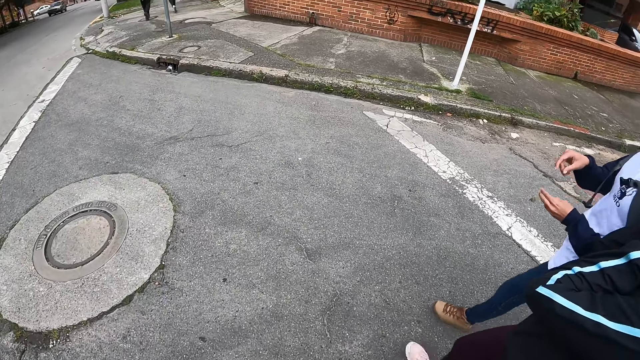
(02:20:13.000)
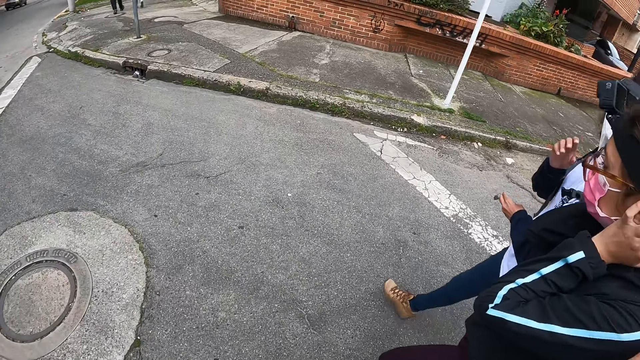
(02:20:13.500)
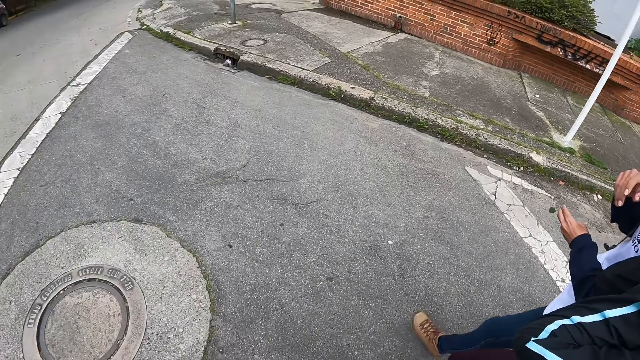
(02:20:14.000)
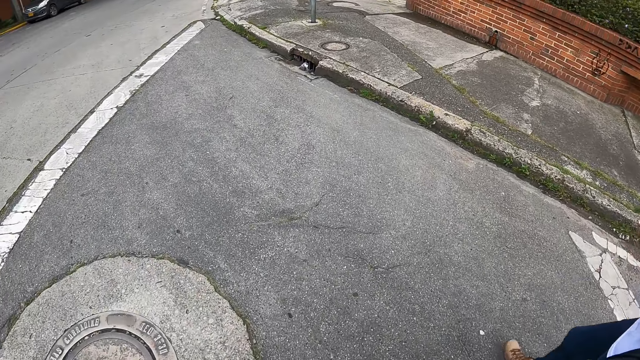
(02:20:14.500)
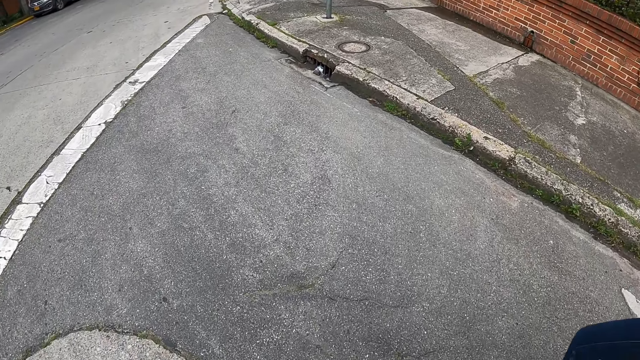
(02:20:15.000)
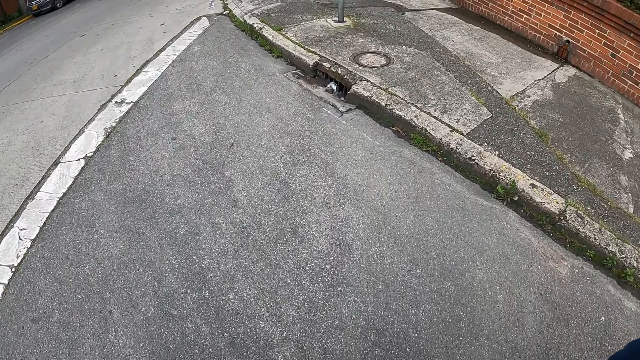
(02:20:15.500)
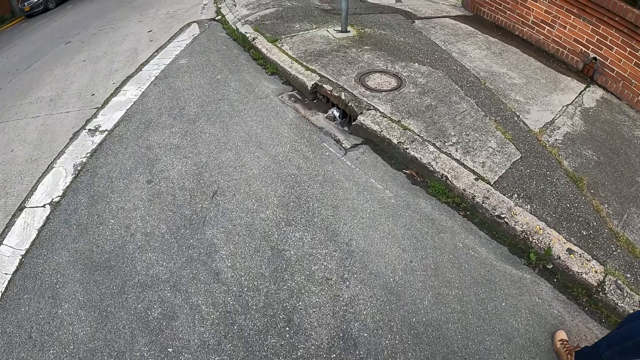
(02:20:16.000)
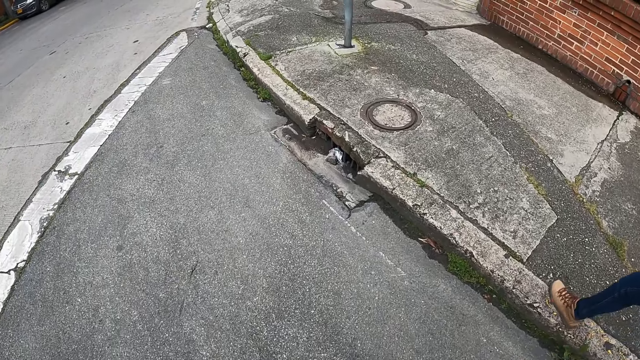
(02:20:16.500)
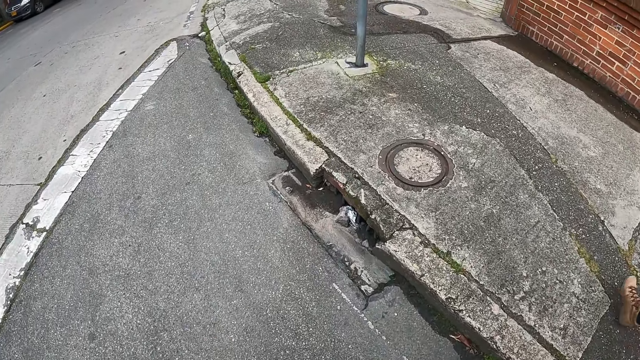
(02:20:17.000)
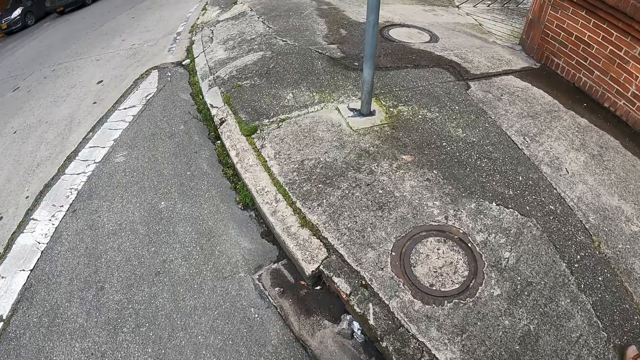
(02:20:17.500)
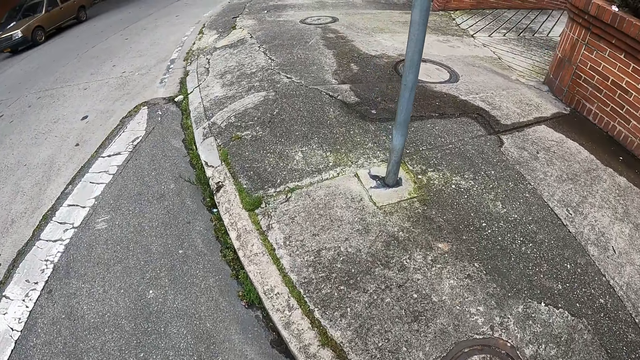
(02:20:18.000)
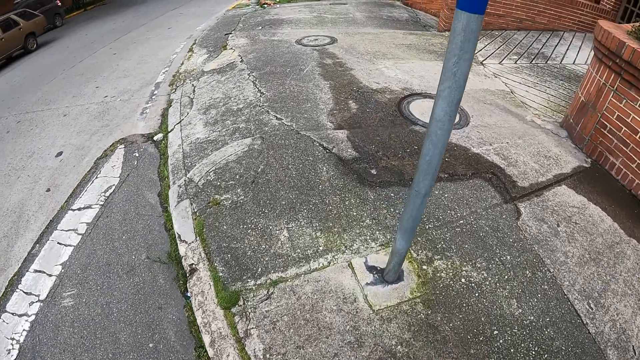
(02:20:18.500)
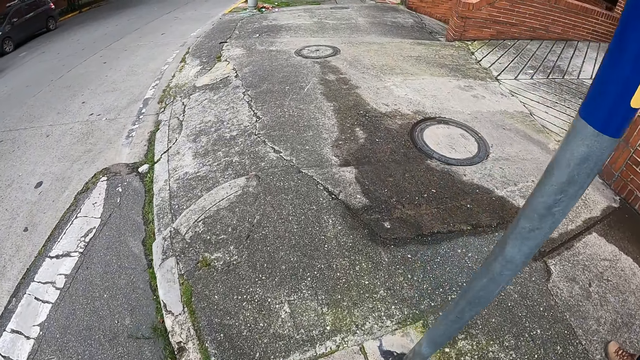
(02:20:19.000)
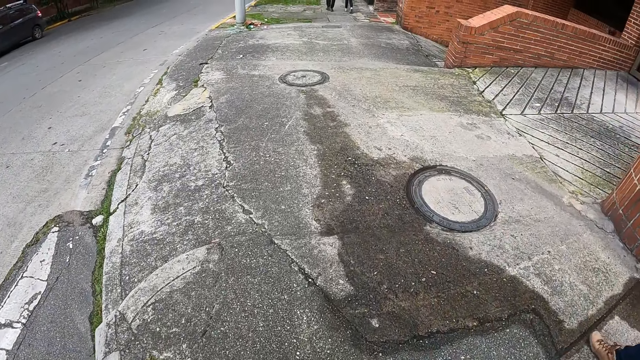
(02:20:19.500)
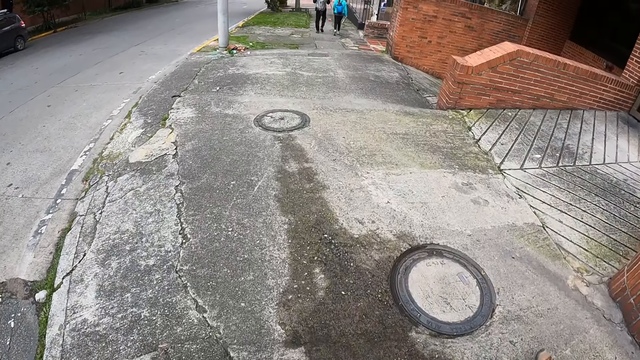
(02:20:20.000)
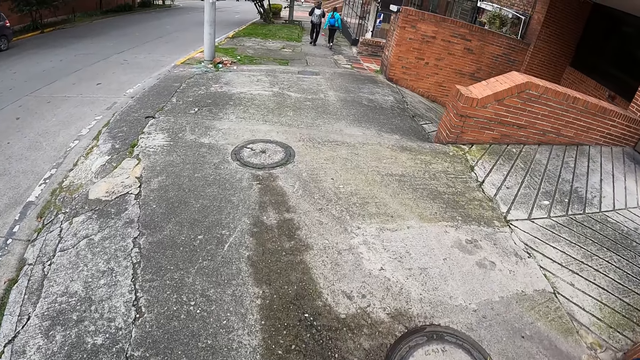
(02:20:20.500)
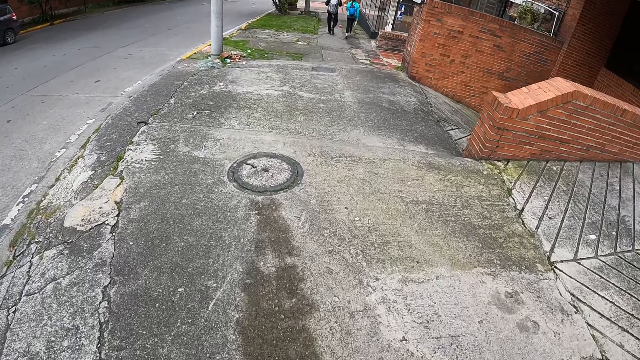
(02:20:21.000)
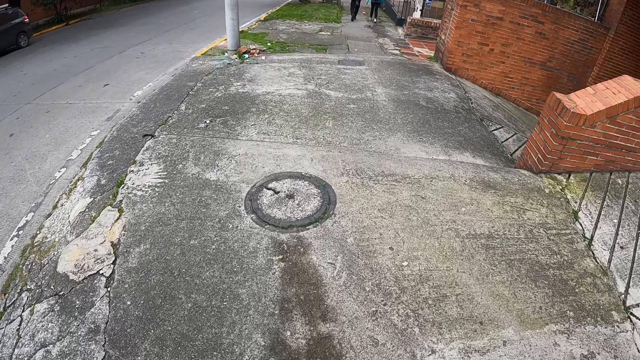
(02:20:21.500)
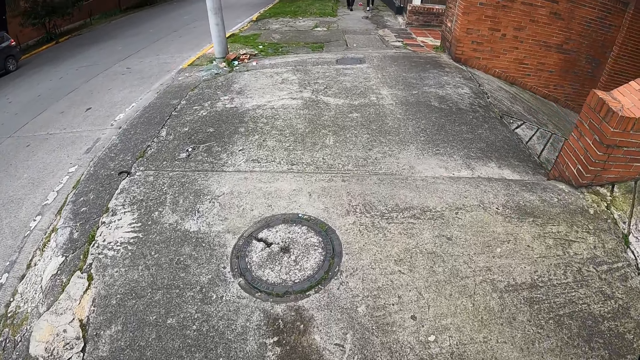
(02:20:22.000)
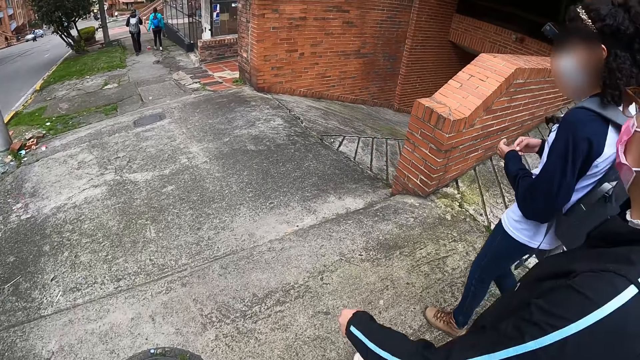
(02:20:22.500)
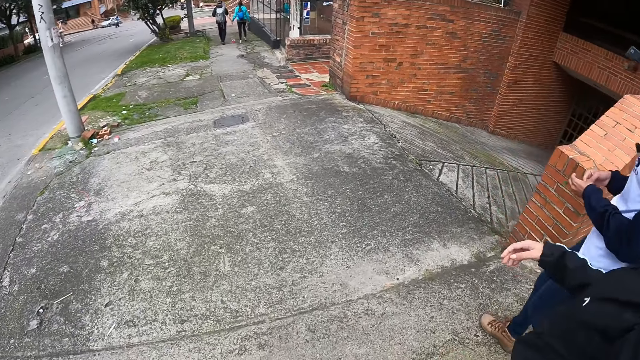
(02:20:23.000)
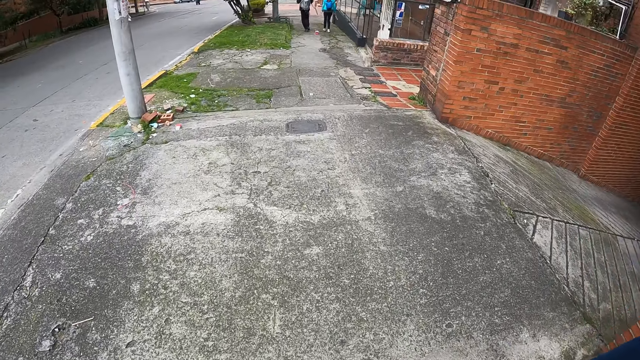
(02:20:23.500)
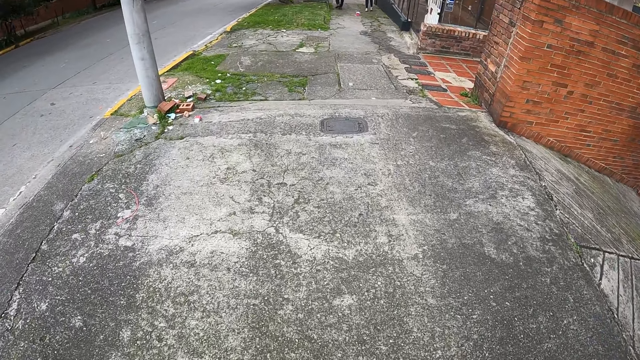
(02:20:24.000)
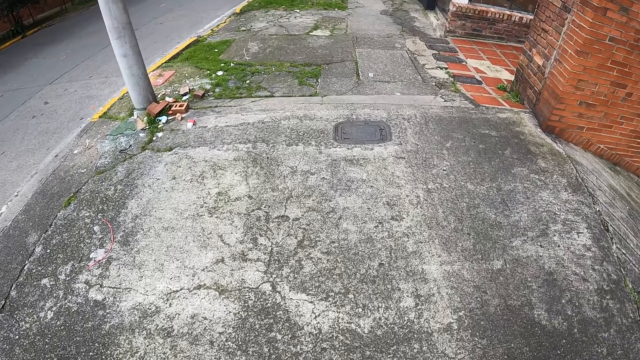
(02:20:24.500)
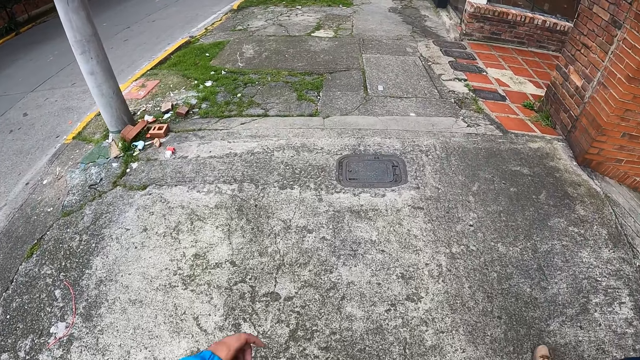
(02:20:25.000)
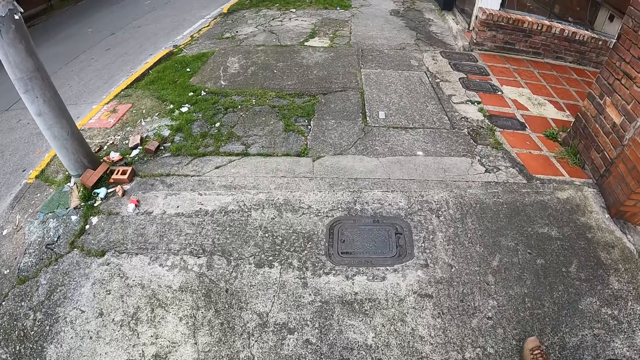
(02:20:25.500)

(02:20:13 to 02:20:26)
The camera wearer walks along the sidewalk.

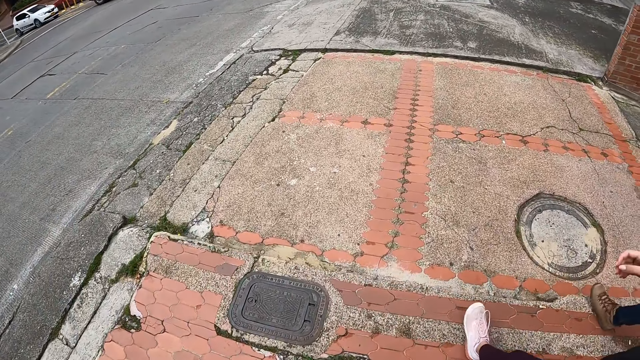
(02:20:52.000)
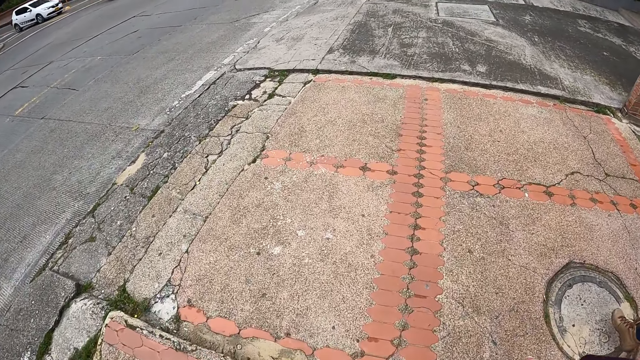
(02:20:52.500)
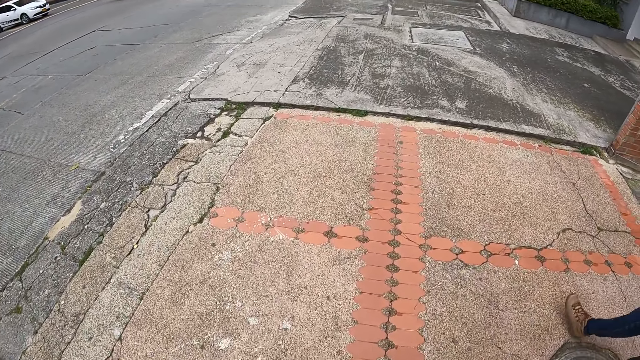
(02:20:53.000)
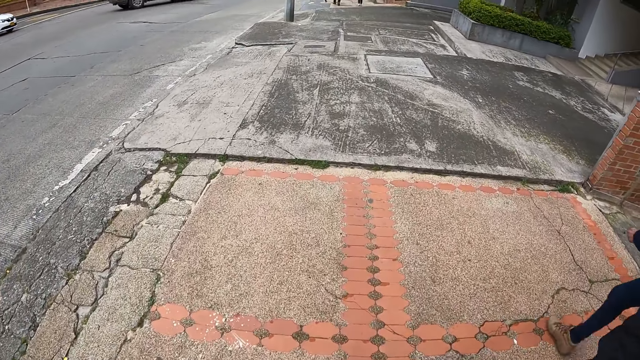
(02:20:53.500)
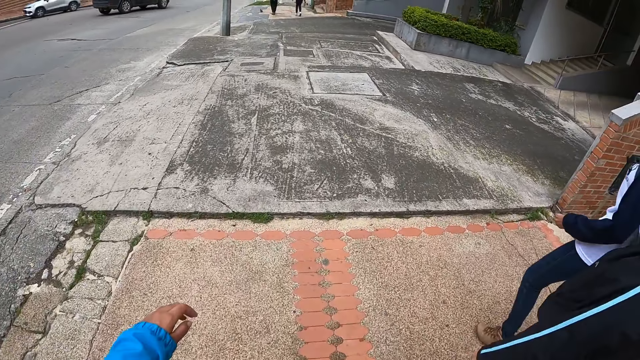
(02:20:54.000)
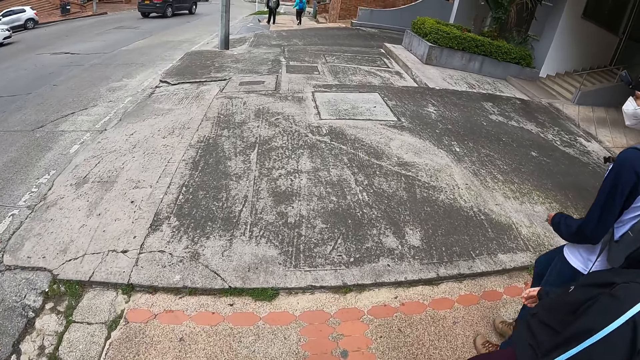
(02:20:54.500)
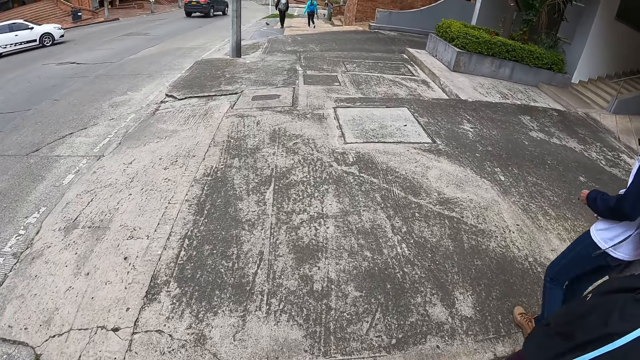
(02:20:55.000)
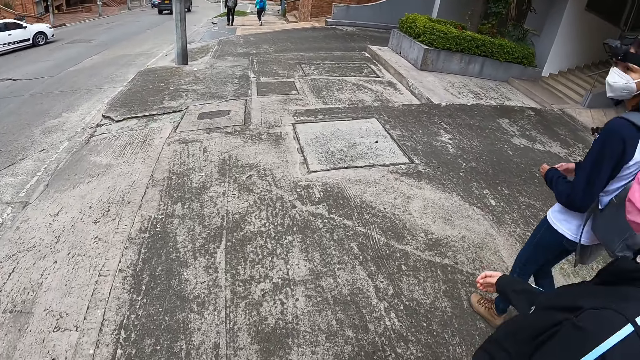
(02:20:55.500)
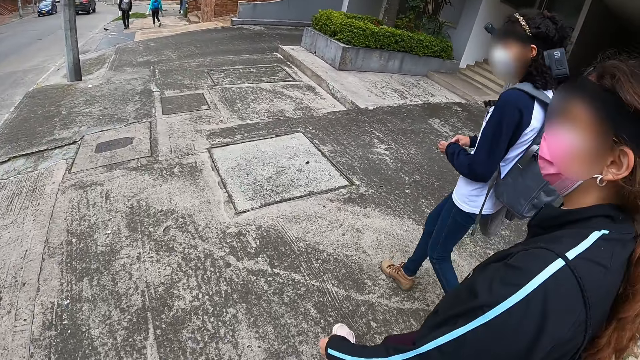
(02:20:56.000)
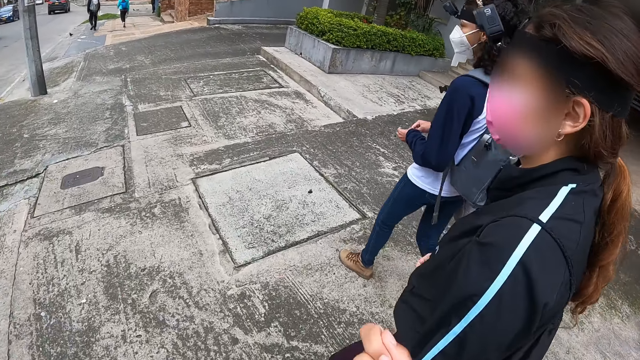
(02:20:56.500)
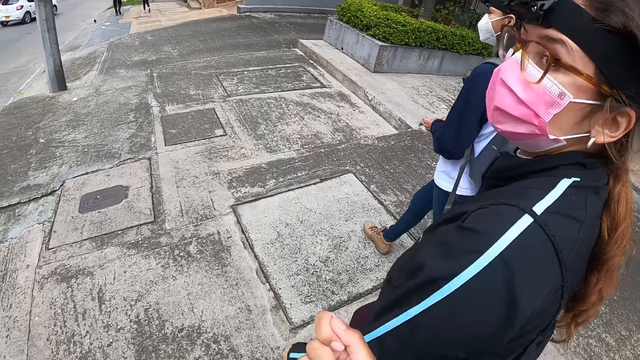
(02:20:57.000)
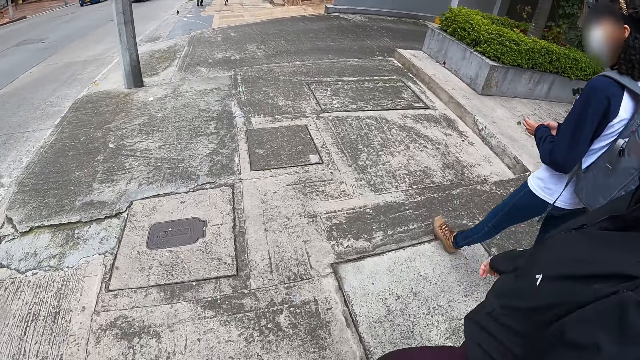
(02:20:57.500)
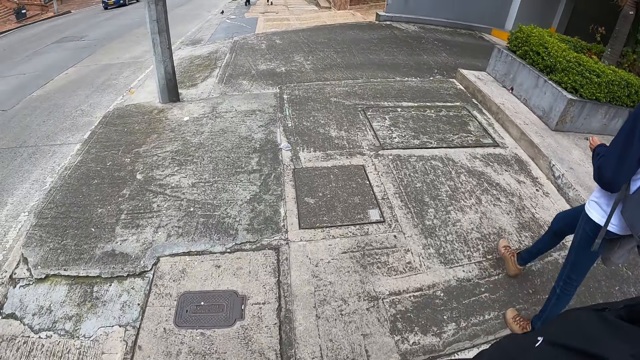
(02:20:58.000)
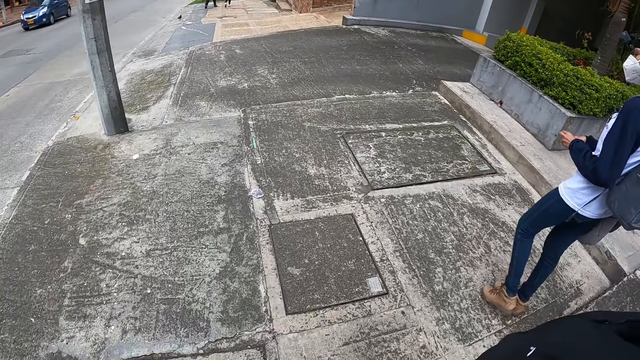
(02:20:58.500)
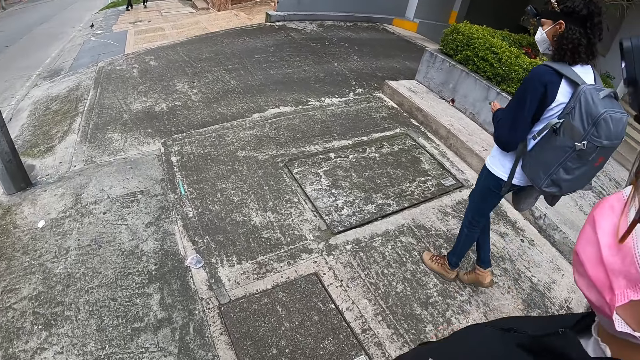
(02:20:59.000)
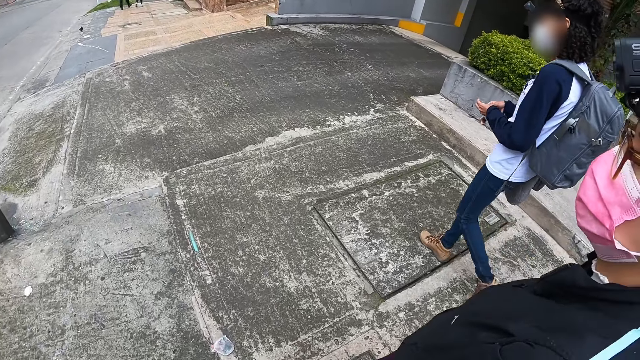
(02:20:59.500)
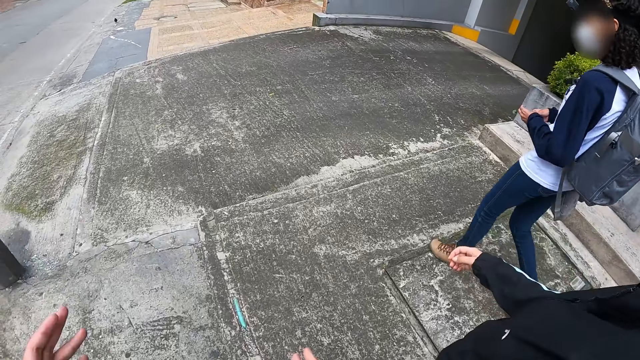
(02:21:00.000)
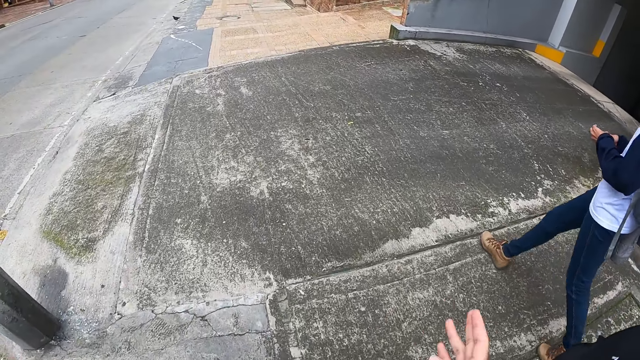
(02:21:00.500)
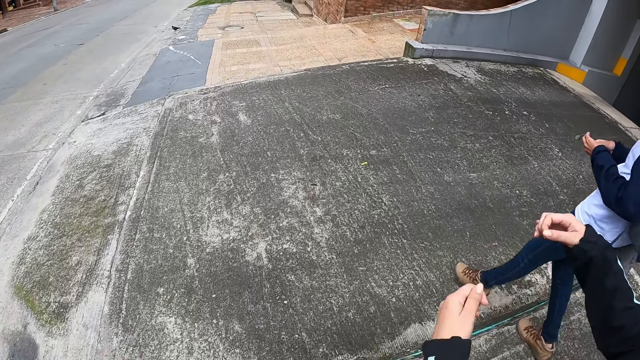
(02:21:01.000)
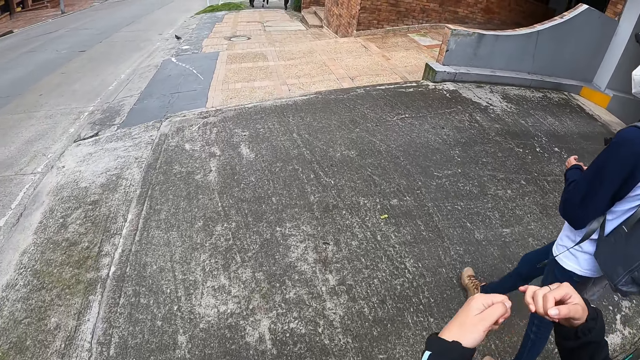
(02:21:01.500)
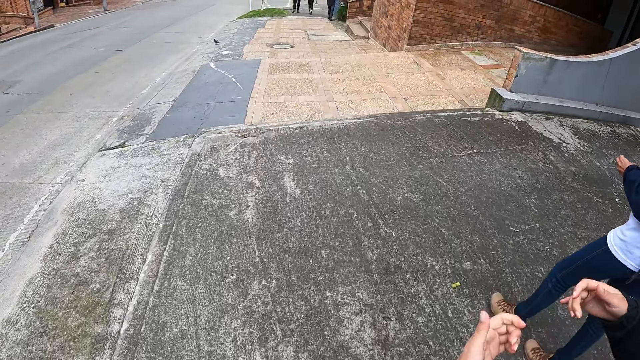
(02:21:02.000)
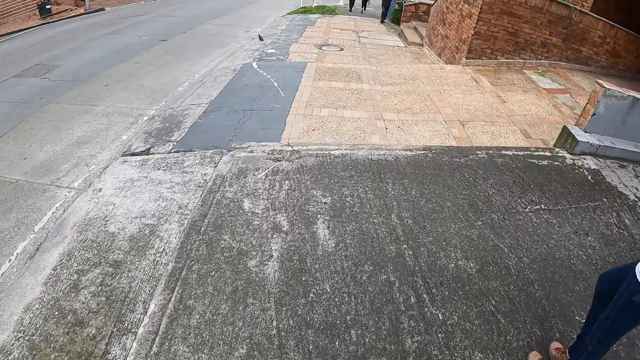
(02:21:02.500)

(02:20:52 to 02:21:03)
A woman walks ahead of the camera wearer. Another woman walks ahead of the camera wearer. The camera wearer looks at a woman. The other woman gesticulates with both hands.
